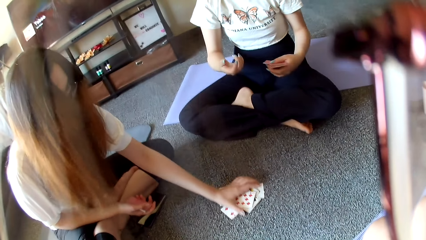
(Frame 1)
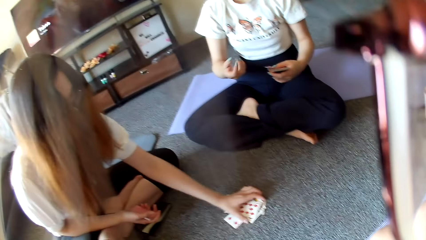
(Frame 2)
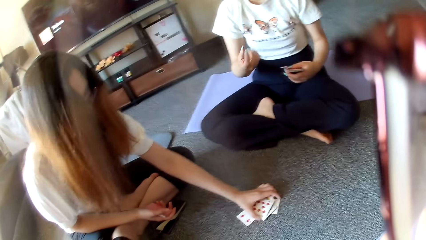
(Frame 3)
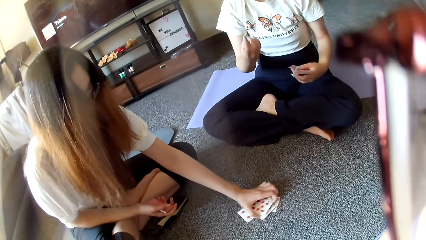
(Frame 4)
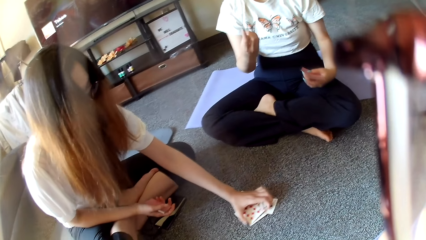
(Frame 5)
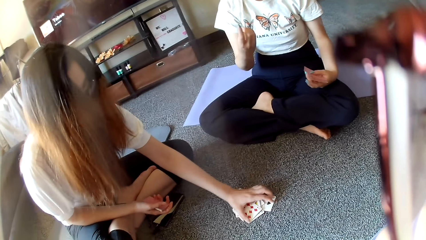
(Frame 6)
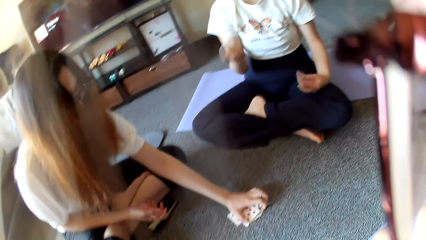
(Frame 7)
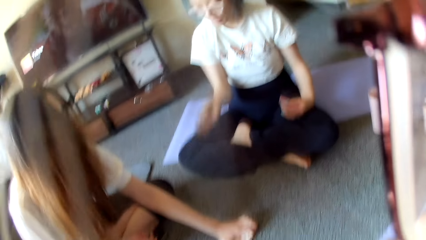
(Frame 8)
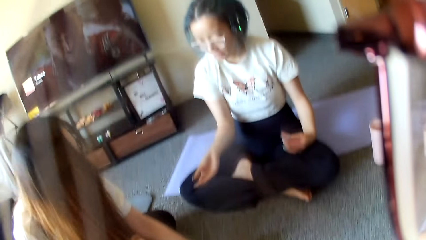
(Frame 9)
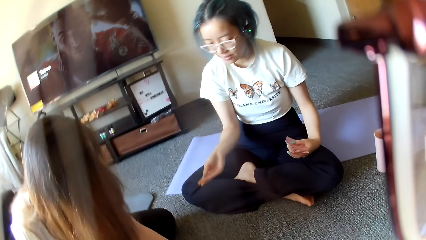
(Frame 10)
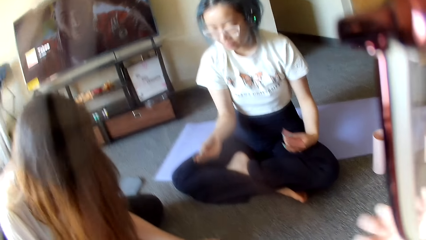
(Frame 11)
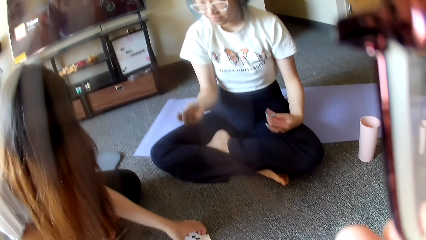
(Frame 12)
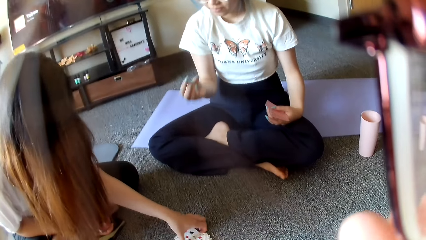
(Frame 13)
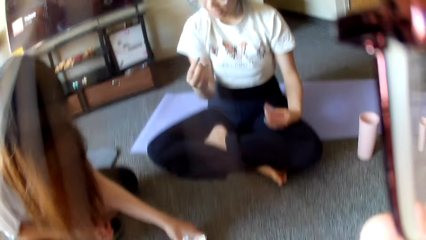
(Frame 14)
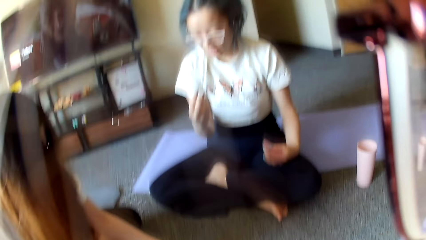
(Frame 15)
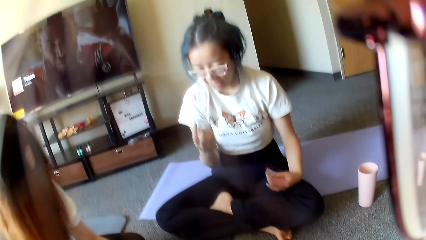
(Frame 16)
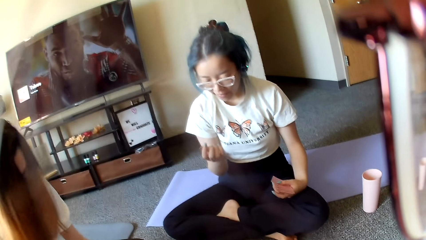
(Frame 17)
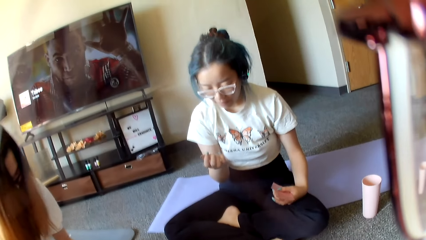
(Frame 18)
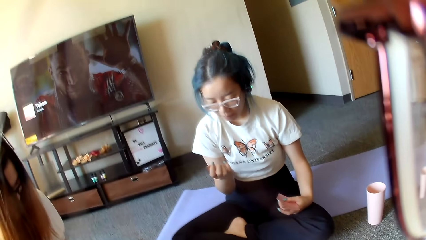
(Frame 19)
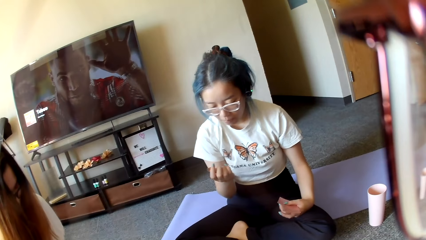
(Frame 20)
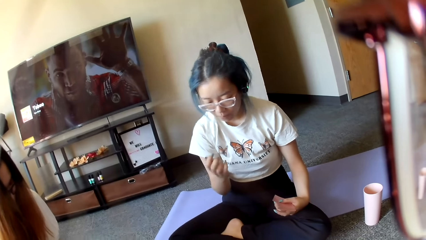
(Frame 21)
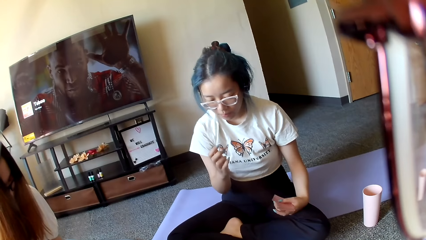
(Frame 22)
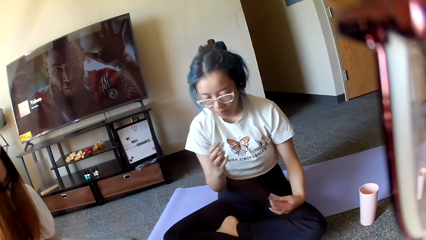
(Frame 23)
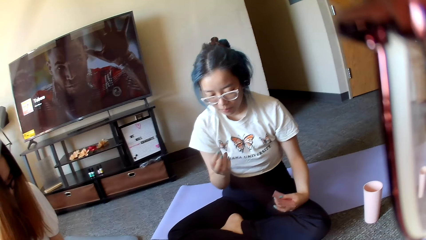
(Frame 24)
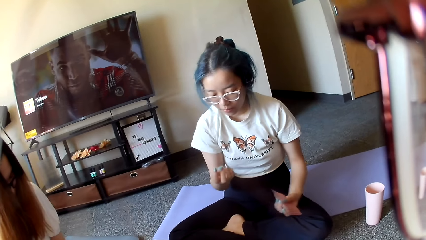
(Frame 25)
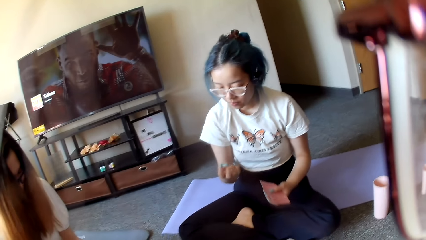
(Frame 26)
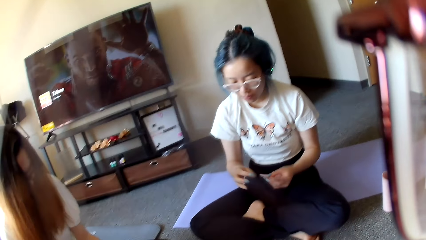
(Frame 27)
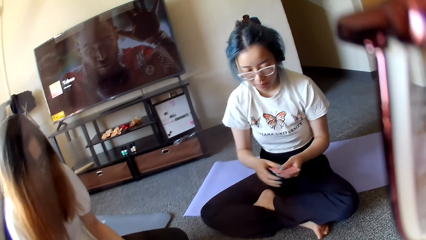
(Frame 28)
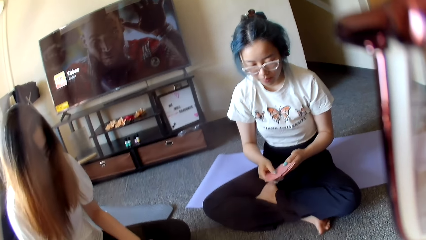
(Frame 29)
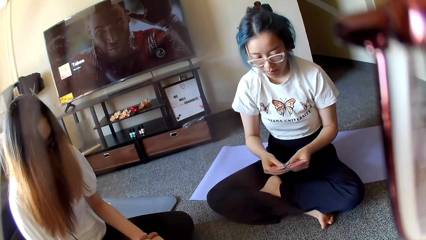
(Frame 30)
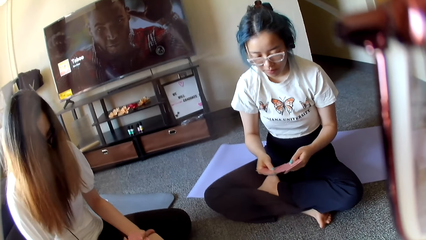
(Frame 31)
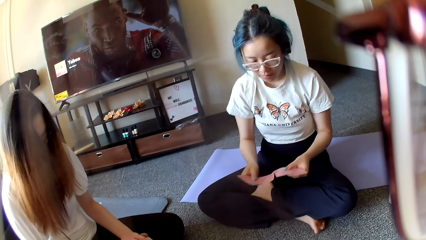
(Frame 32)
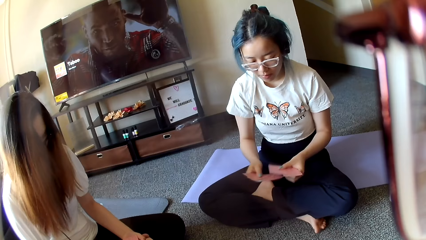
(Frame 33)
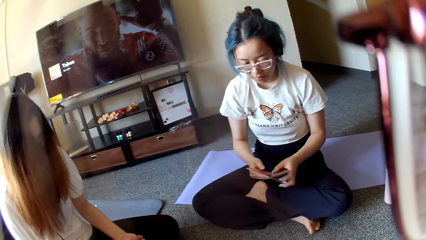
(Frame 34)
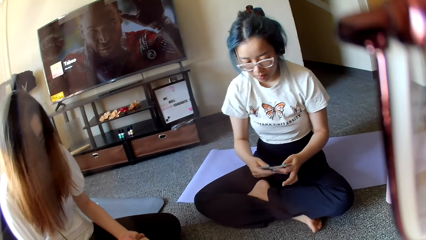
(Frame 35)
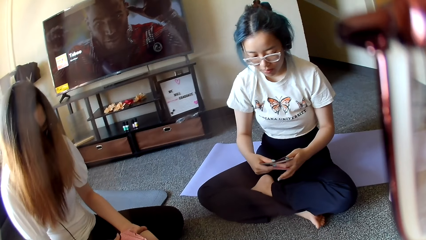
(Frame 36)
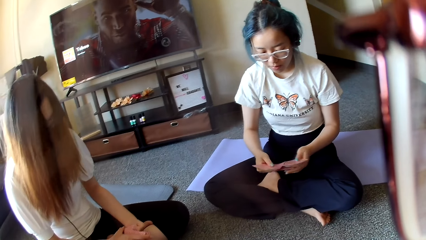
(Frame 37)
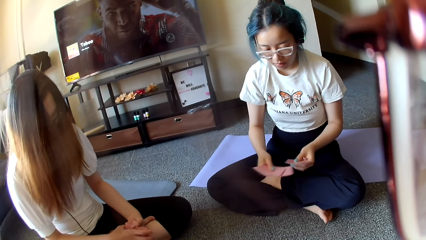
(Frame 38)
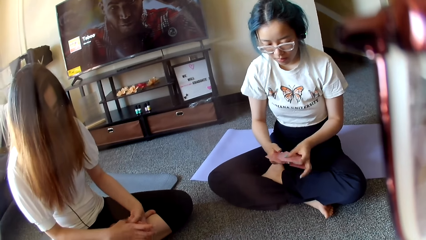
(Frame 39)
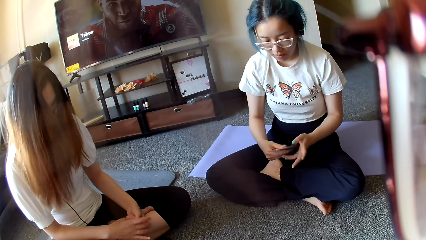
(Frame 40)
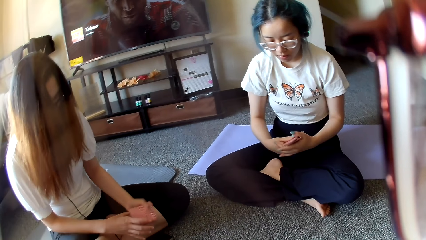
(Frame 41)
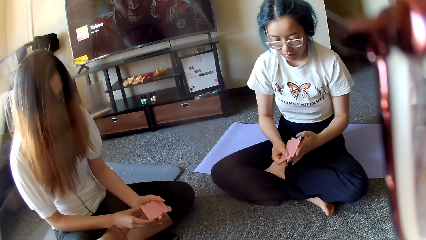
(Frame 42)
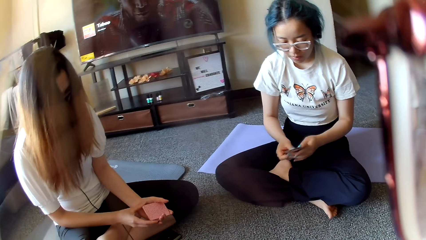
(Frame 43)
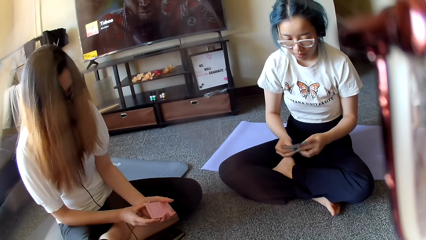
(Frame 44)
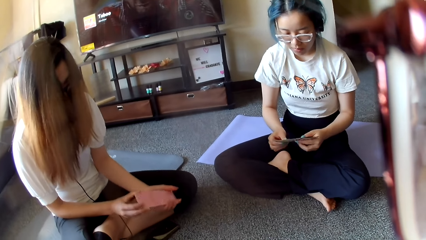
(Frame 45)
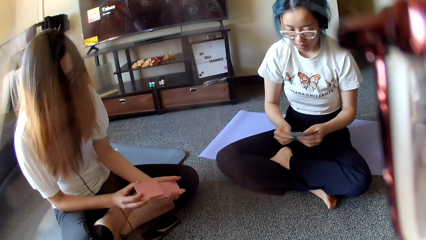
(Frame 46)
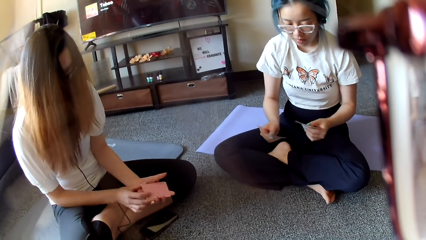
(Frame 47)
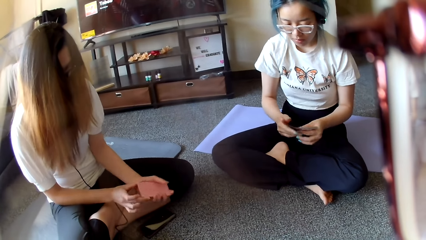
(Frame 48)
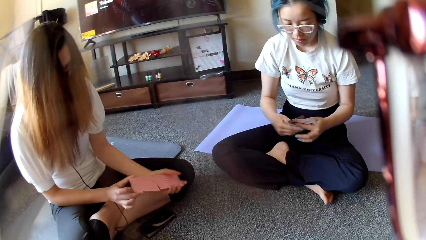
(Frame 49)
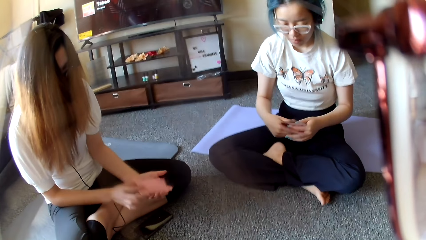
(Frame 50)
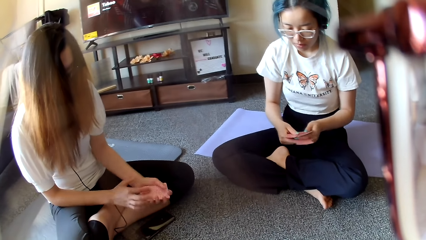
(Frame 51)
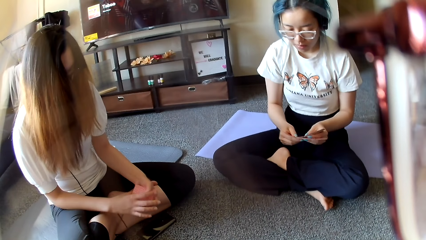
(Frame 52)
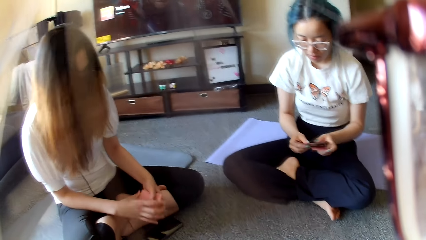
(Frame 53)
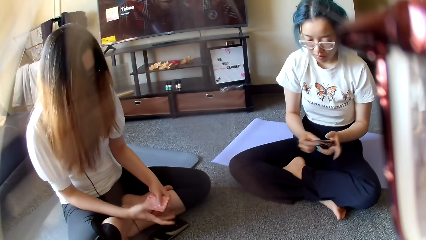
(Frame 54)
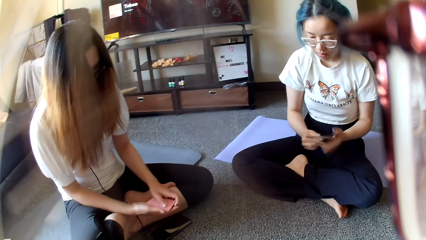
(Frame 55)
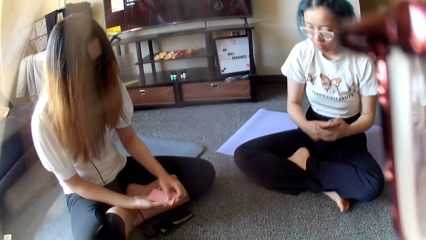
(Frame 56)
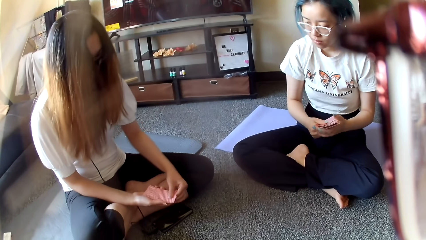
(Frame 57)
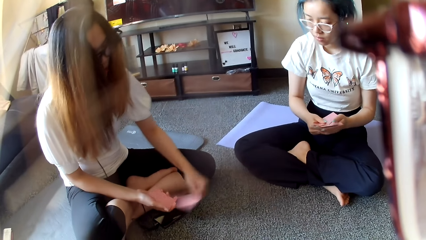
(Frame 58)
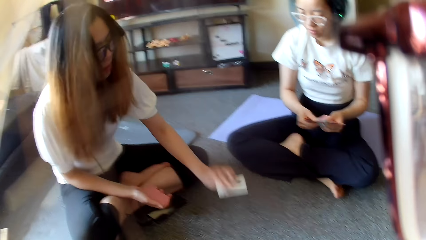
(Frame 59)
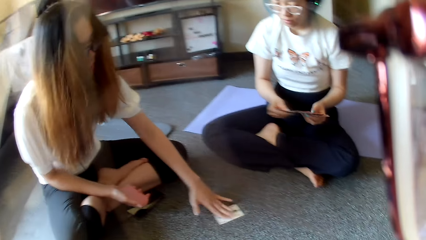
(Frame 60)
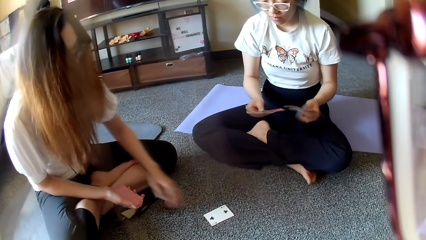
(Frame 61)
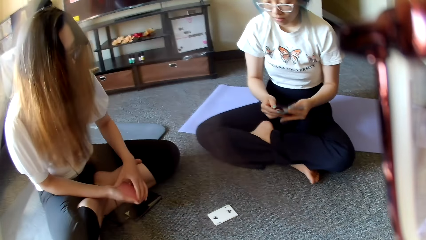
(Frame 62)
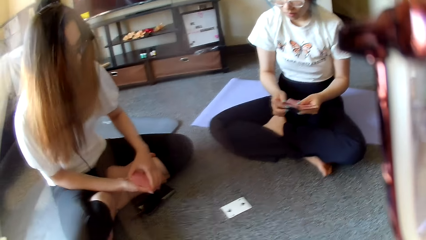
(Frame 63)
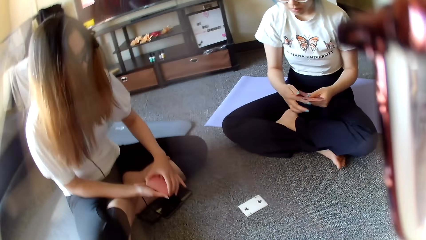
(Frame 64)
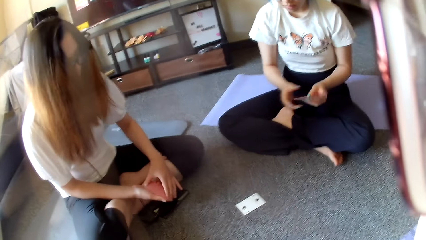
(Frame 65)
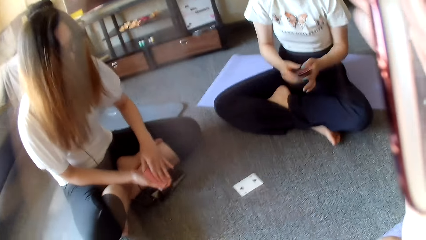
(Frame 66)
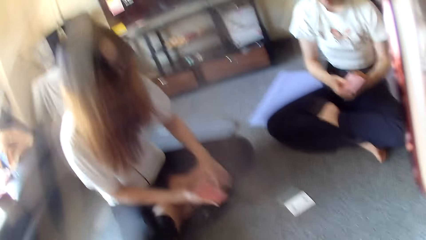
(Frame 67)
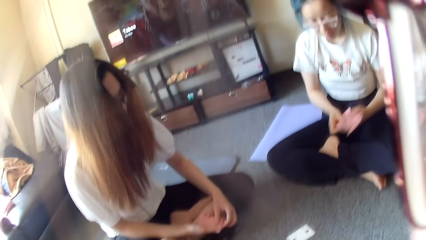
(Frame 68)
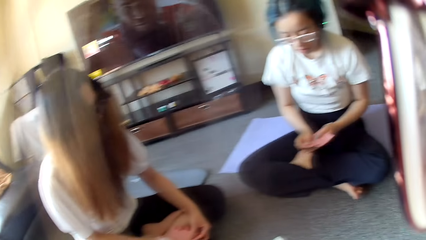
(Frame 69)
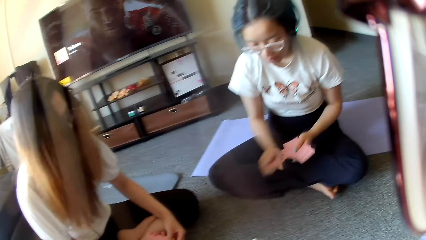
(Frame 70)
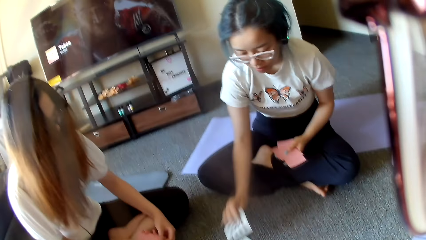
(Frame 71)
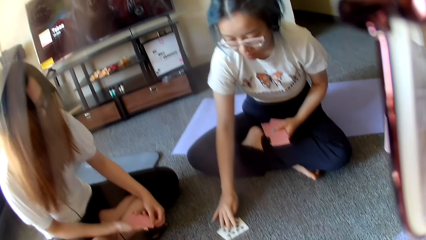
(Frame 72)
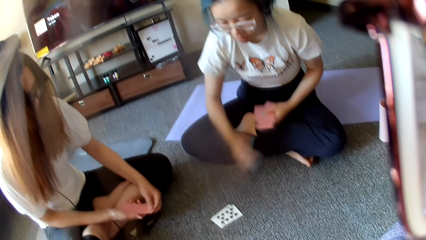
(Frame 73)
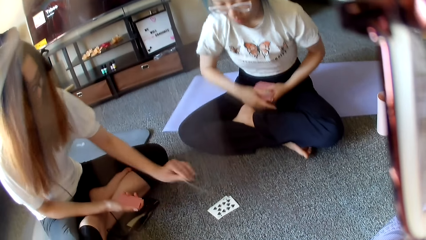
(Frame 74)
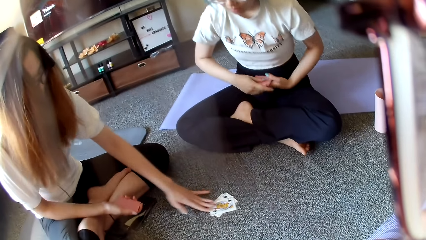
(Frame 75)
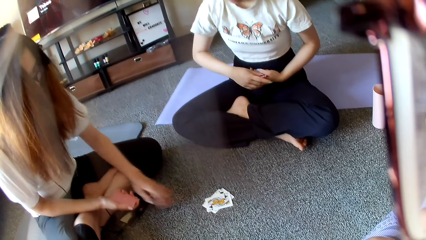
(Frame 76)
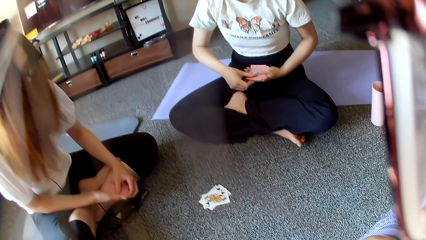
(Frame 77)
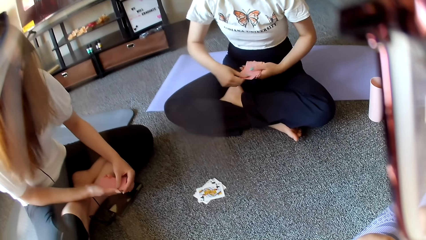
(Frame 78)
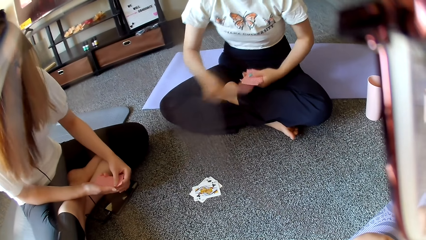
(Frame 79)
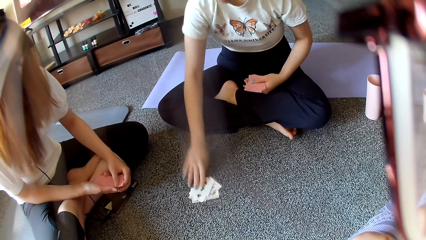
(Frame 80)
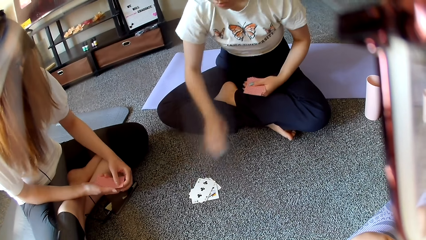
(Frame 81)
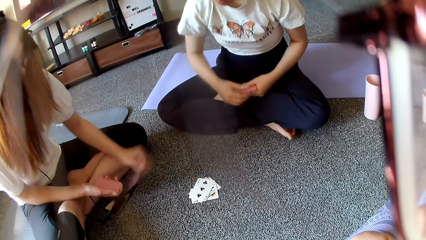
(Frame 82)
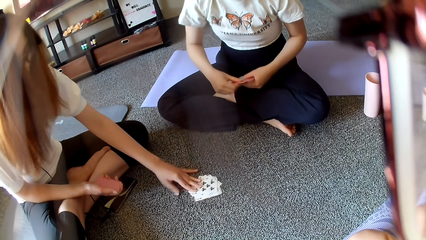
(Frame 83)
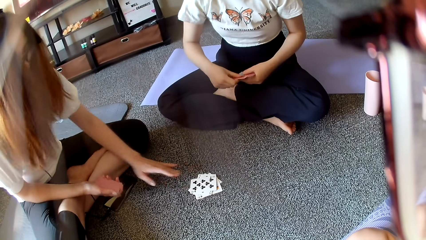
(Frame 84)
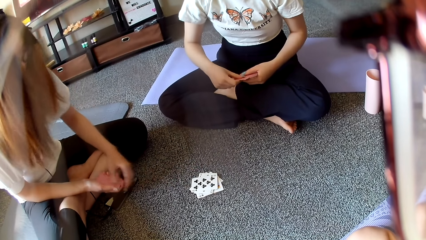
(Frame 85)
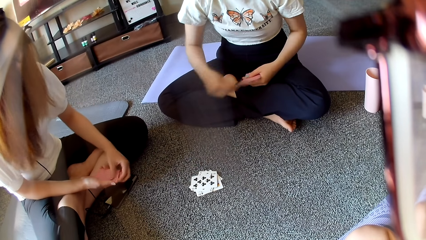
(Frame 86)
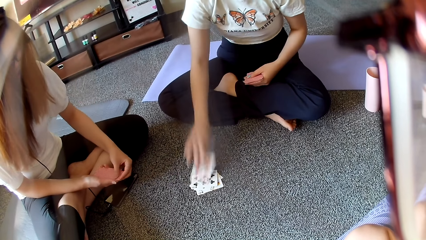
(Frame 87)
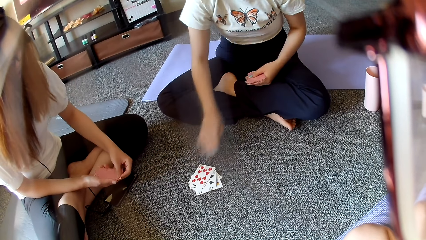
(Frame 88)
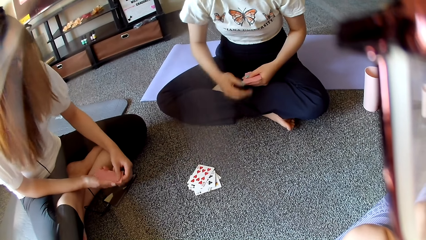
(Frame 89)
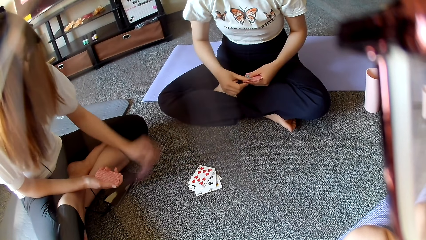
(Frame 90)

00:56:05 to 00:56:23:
A woman collects cards. Another woman moves the hand, selects the cards and shuffles the cards. The first woman shuffles the cards and selects the cards. The first woman places a card on the floor. The other woman places a card on the floor. The first woman places a card on the floor. The other woman places a card on the floor. The first woman places a card on the floor. She places a card on the floor again.
